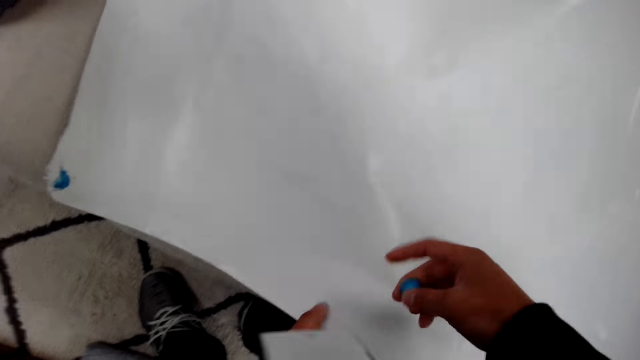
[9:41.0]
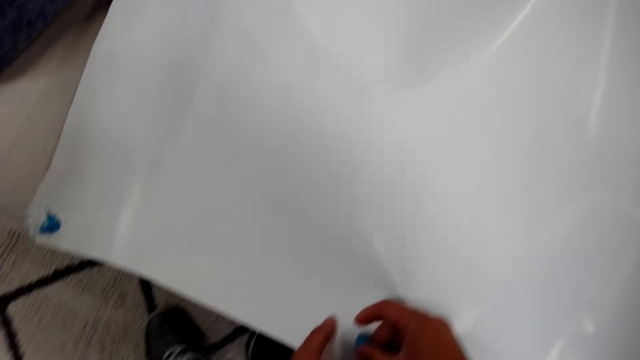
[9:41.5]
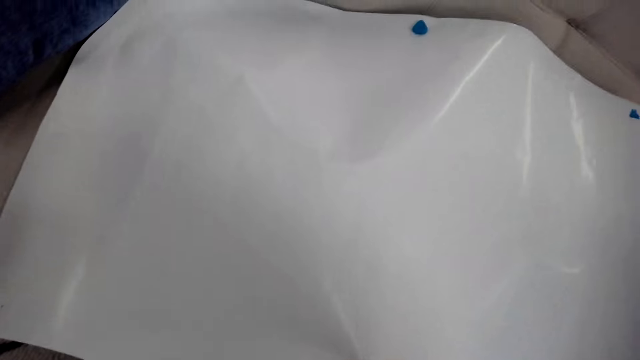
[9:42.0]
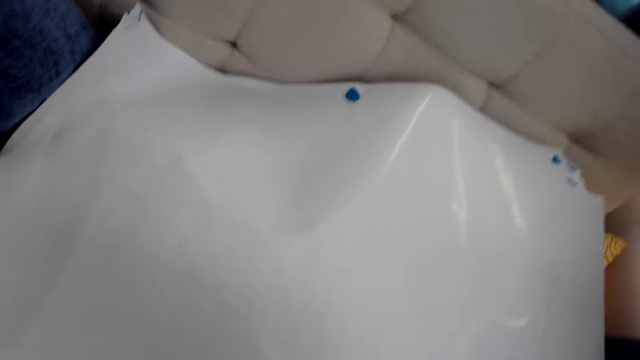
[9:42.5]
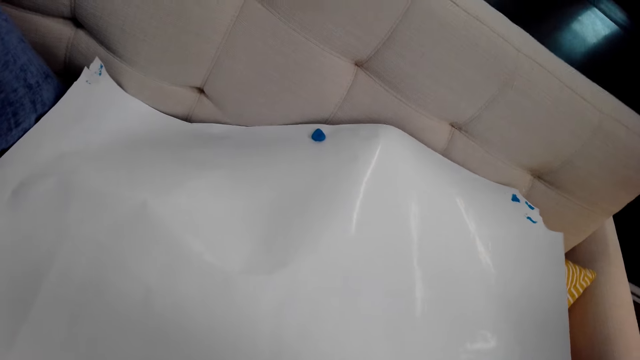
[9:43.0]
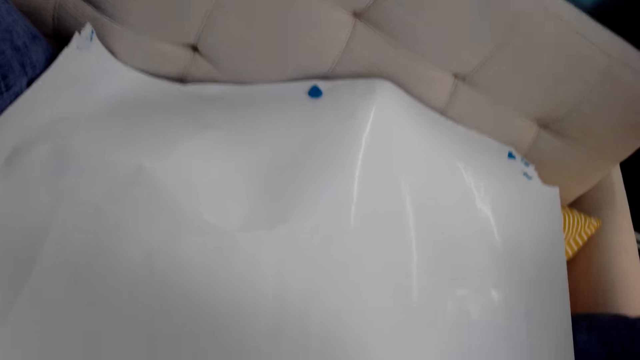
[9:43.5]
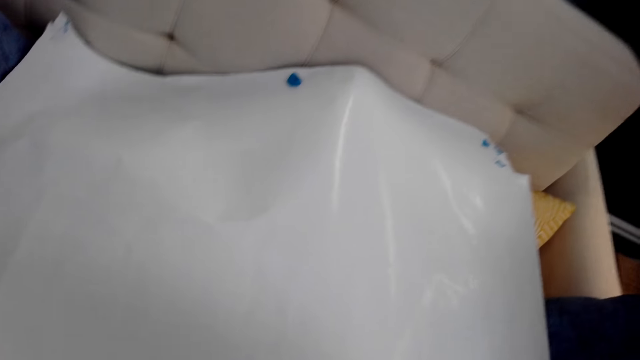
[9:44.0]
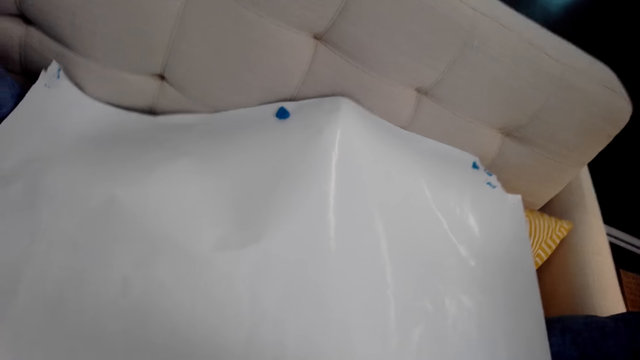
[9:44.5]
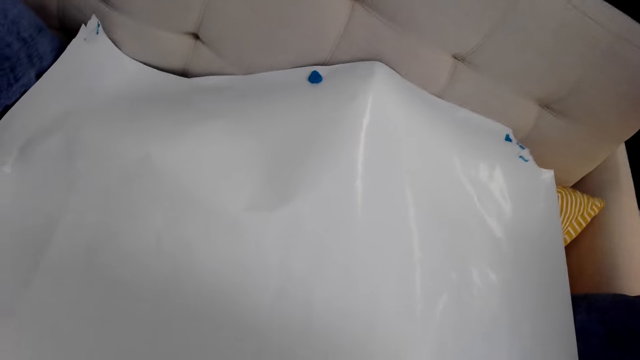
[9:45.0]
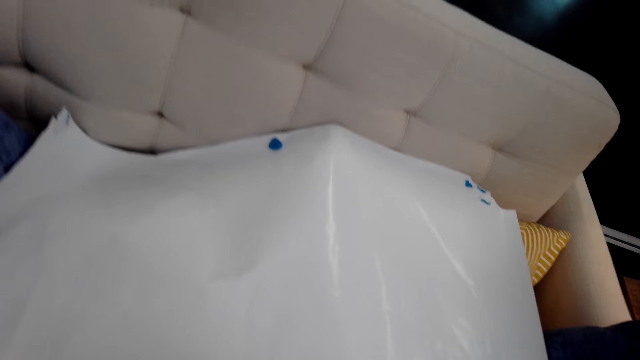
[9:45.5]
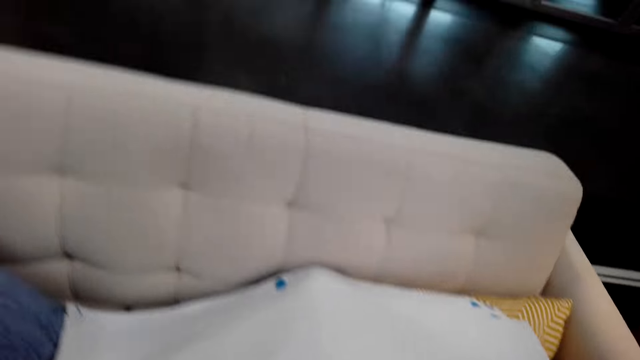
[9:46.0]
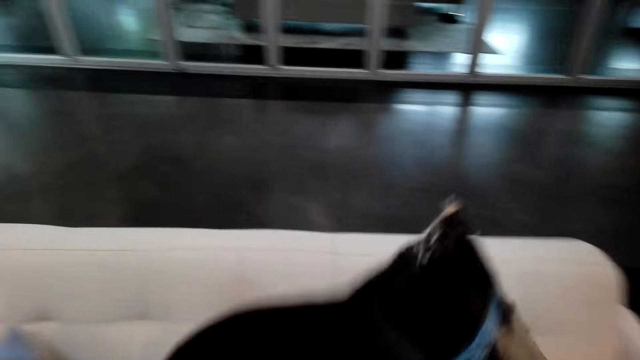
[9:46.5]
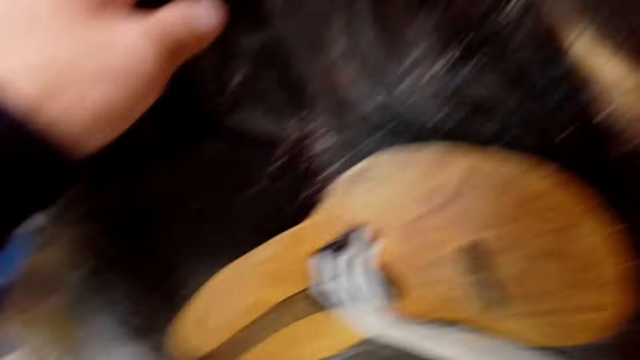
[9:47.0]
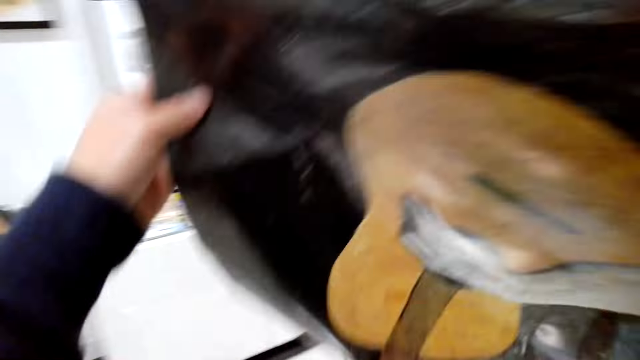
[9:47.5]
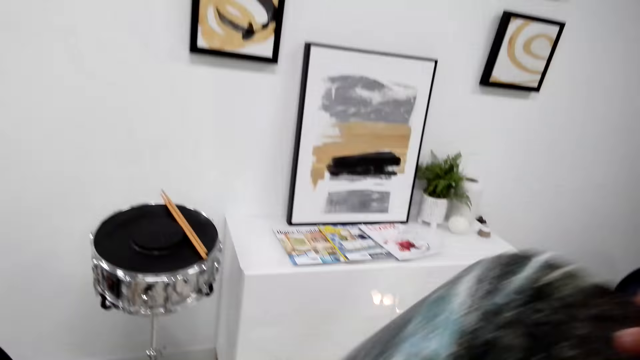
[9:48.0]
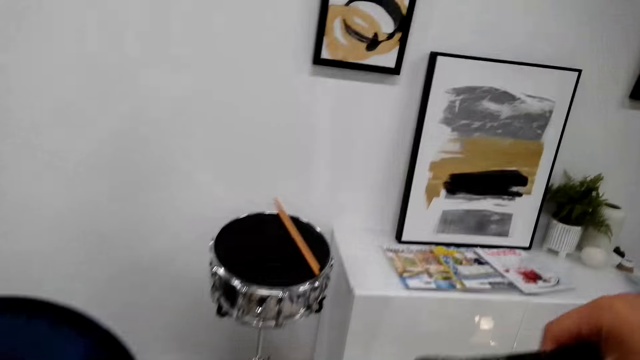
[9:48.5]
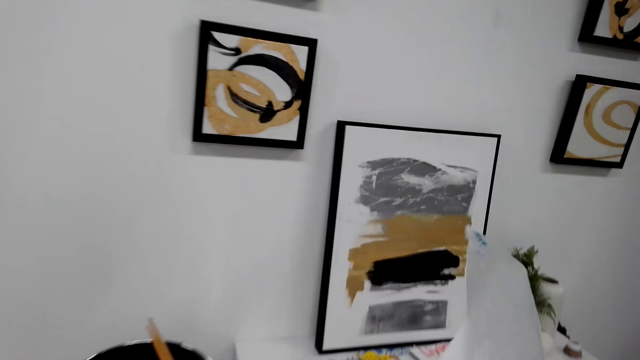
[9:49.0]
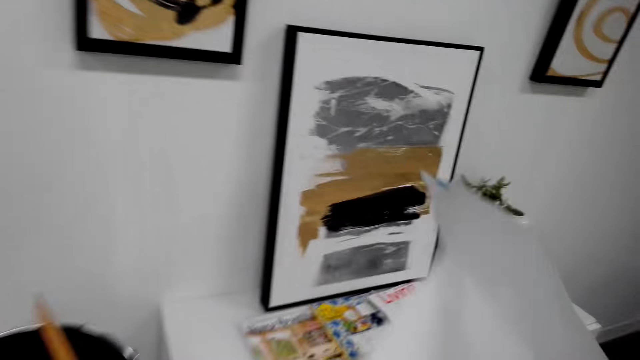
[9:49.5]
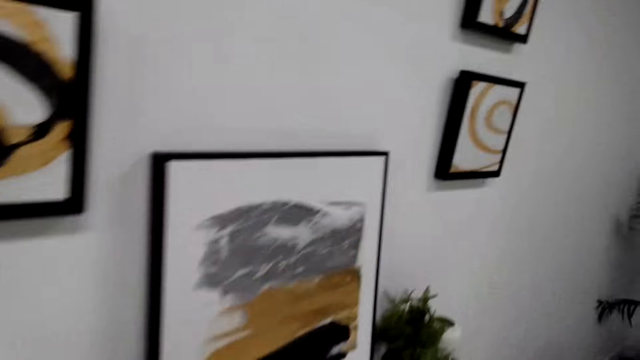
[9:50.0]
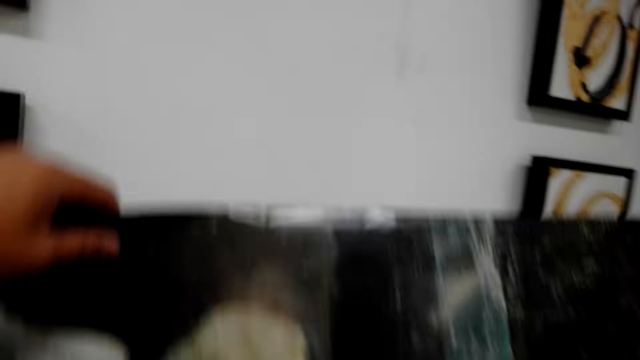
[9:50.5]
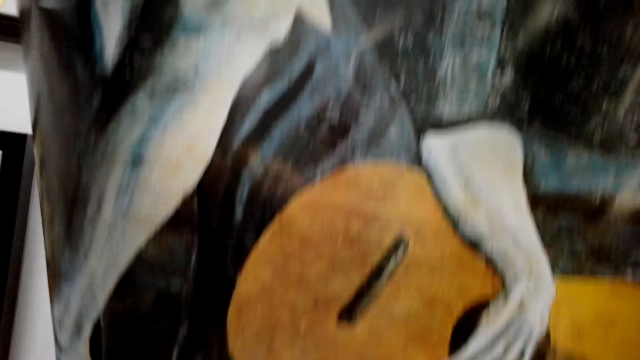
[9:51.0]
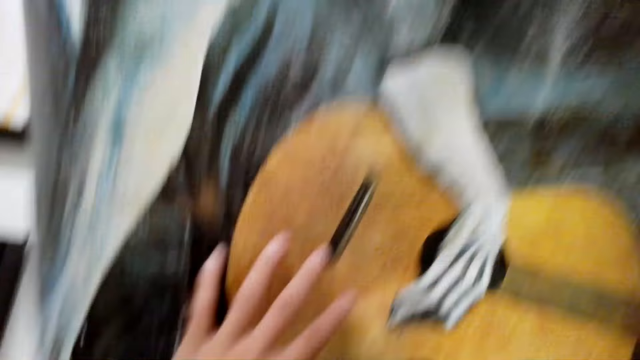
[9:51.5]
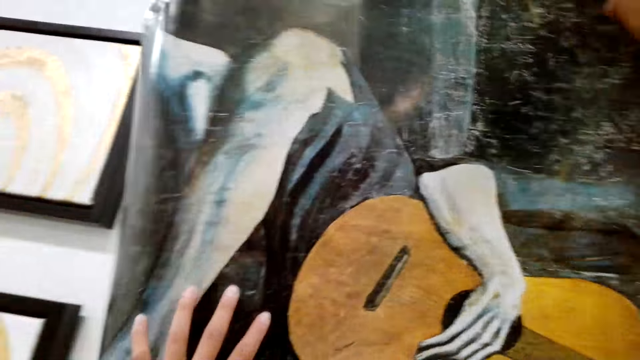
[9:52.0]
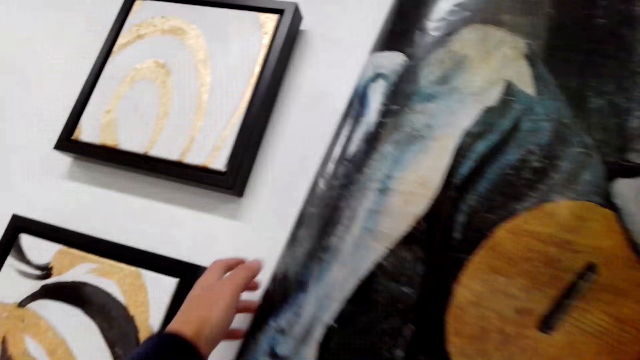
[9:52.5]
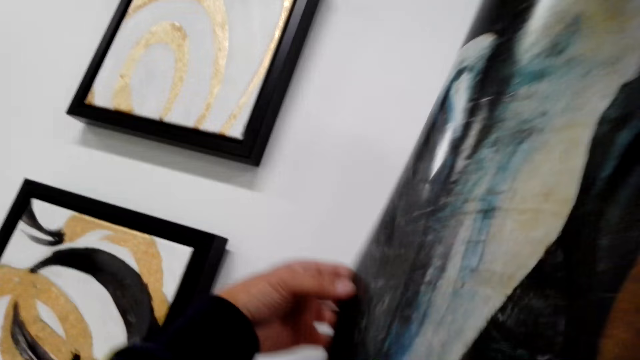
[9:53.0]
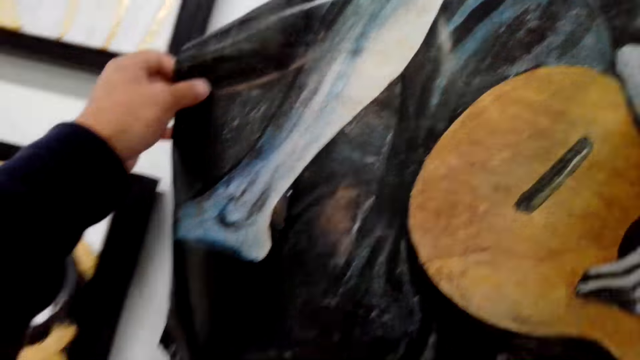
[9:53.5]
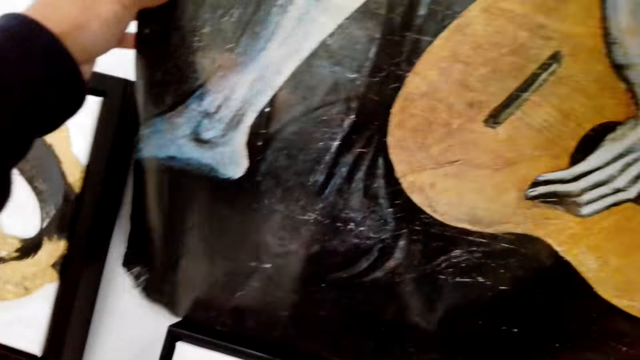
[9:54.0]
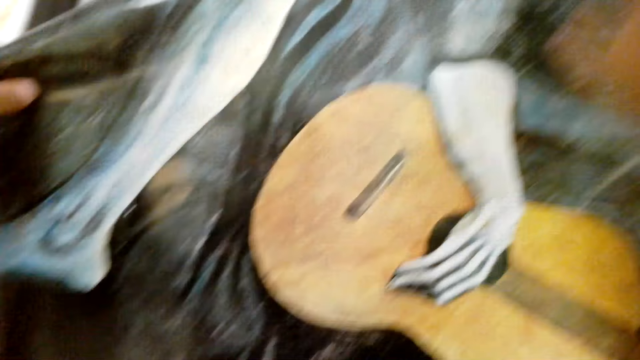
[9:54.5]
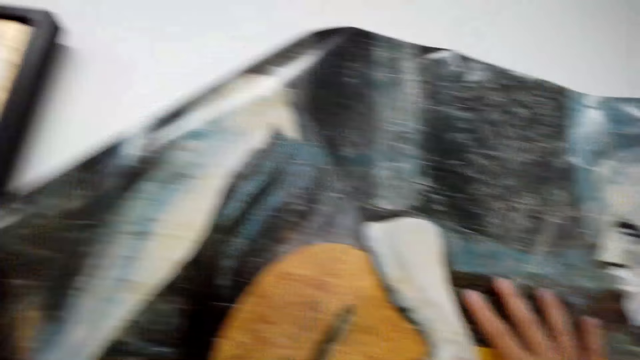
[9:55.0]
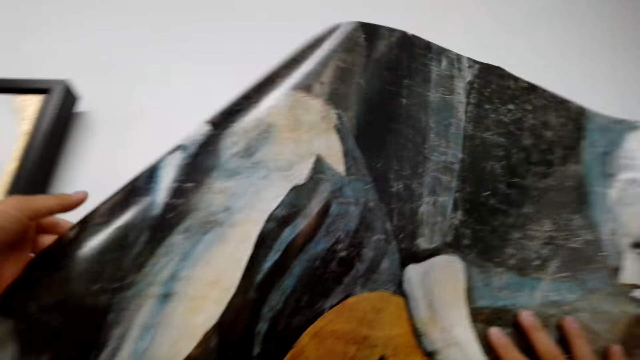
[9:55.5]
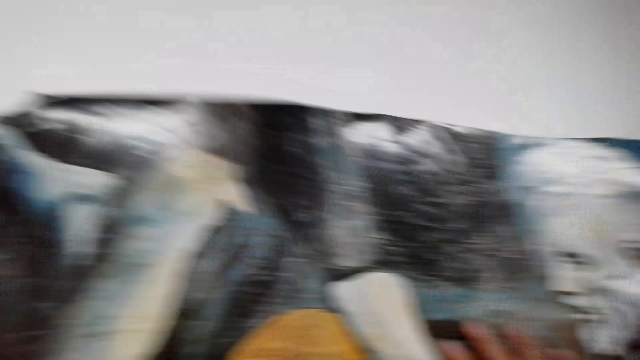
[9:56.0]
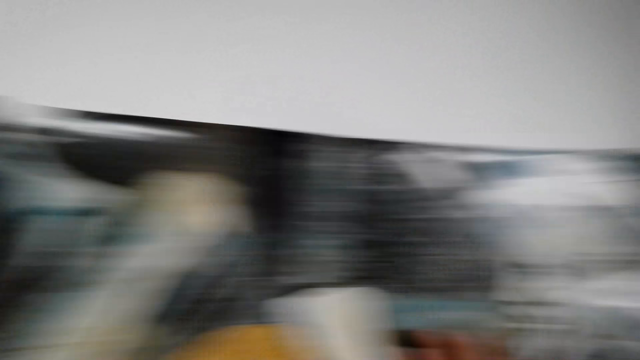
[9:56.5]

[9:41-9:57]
The camera wearer sticks the wall deco on the wall. They put the paper paint at the wall.

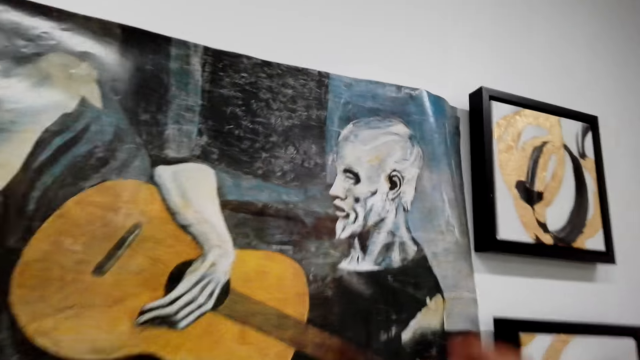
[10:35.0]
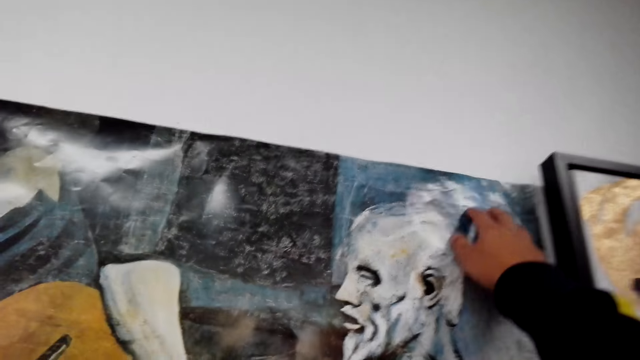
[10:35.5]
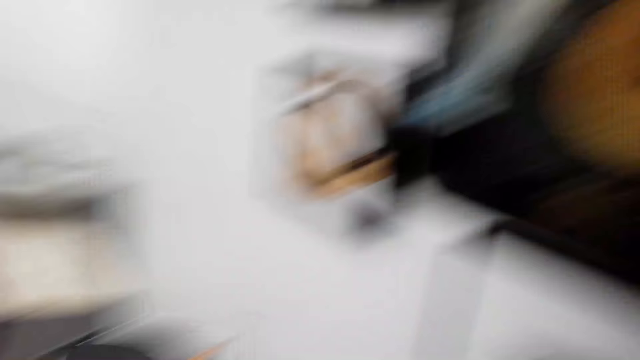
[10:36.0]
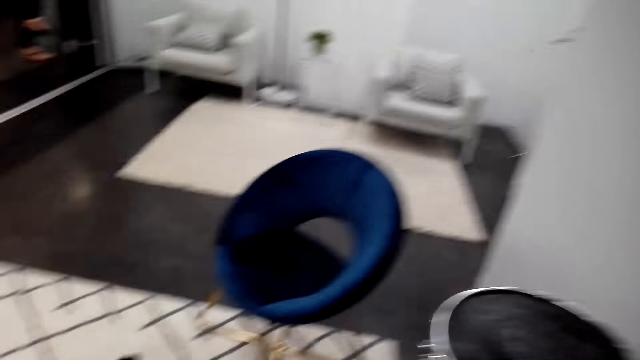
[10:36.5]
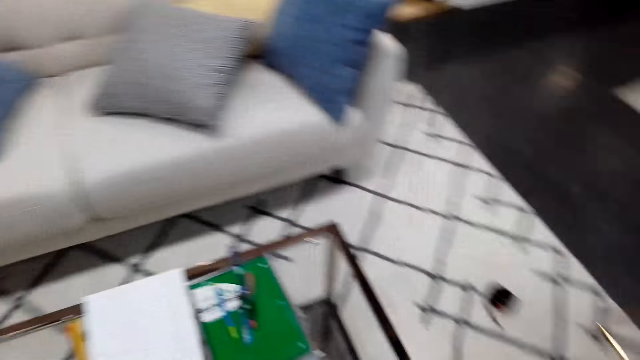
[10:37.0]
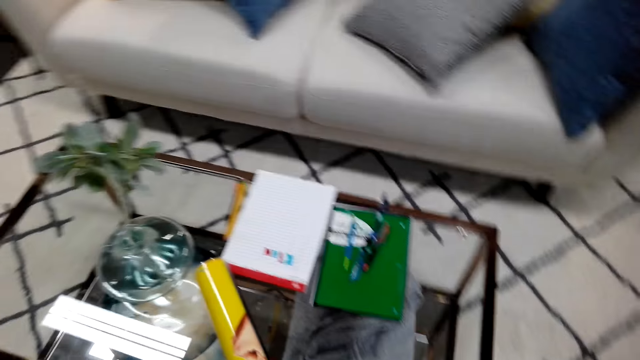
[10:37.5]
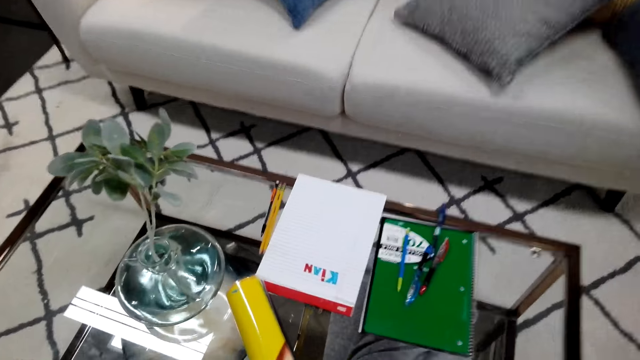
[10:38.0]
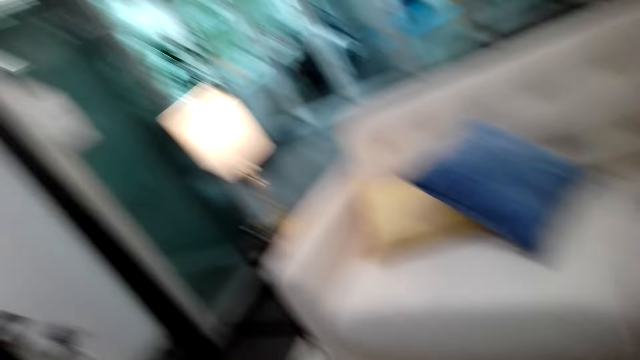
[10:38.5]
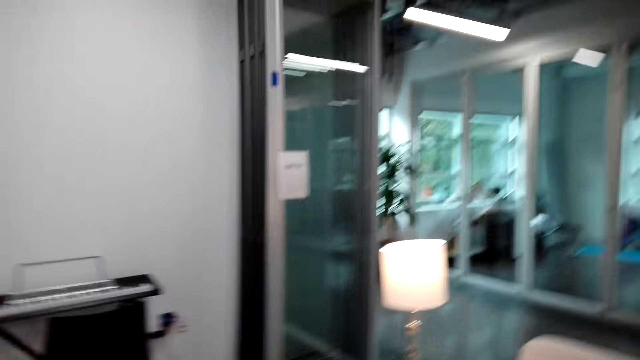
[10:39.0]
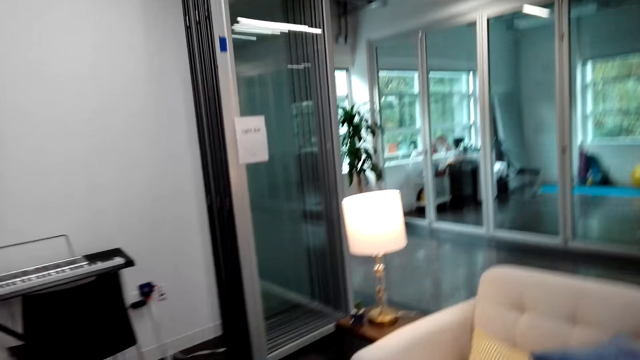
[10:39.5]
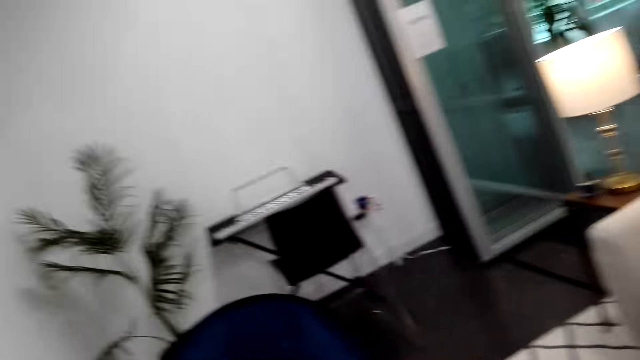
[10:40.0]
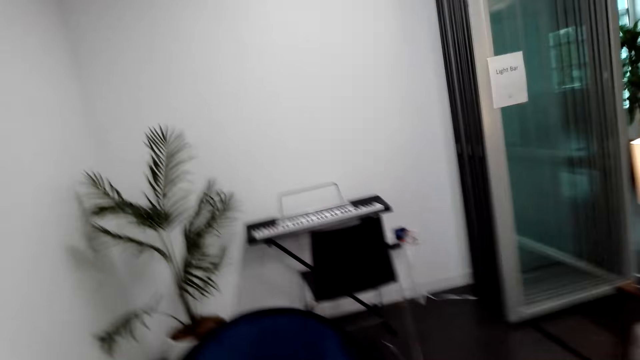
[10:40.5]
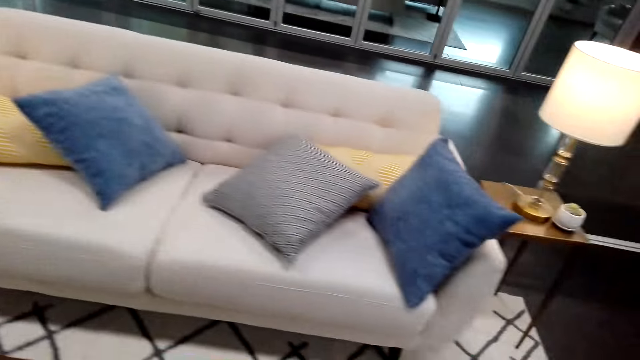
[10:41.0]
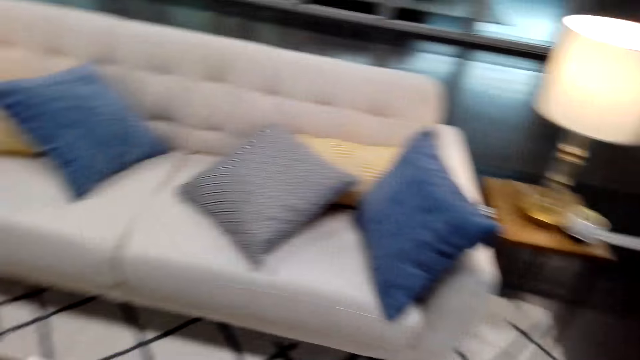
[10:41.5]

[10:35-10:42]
The camera wearer walks taking the poster on the table.
